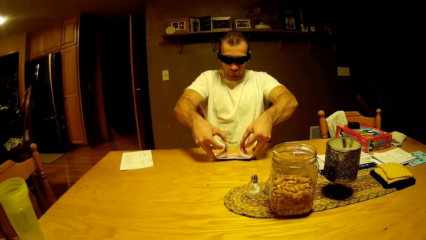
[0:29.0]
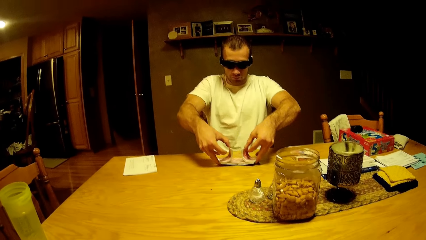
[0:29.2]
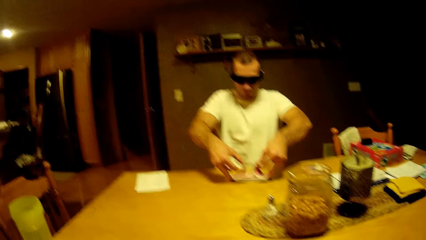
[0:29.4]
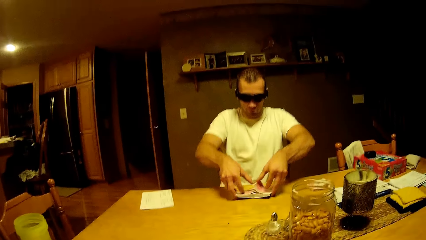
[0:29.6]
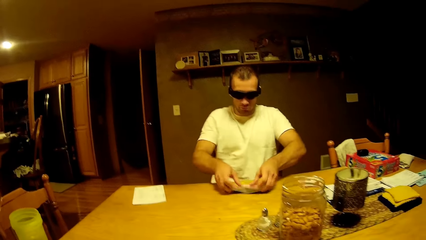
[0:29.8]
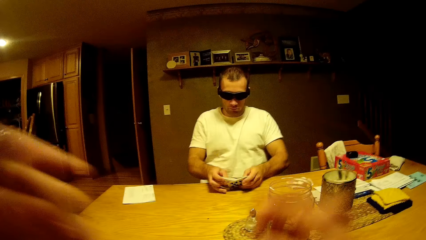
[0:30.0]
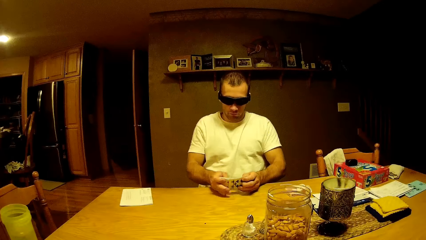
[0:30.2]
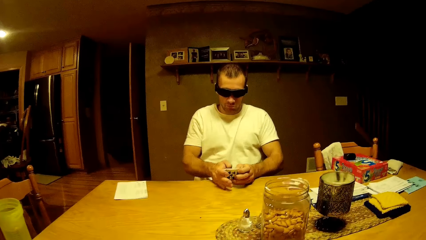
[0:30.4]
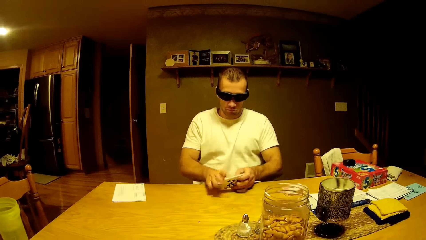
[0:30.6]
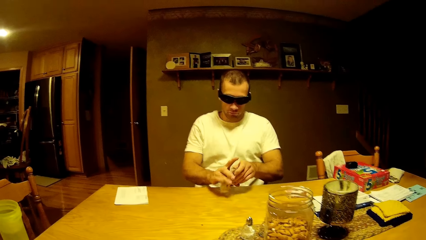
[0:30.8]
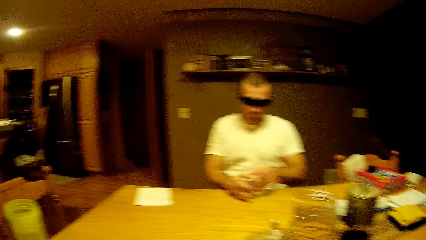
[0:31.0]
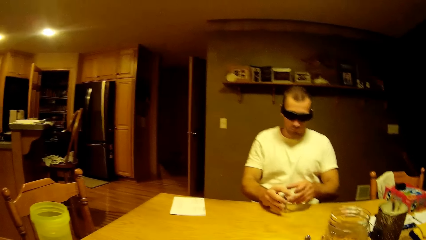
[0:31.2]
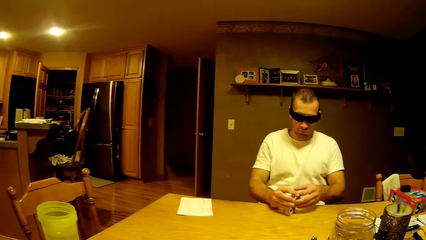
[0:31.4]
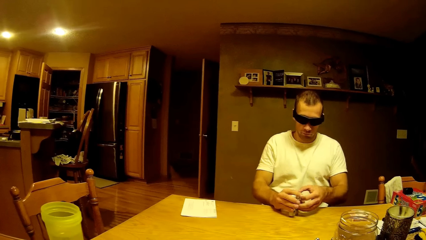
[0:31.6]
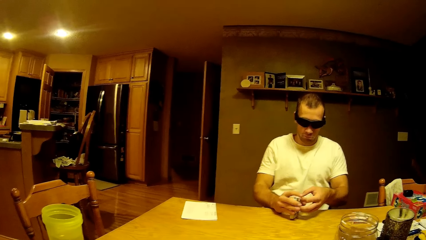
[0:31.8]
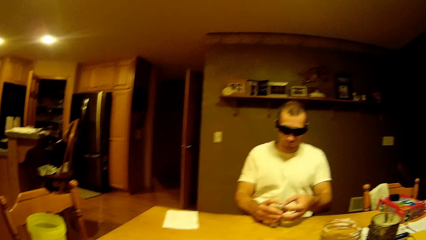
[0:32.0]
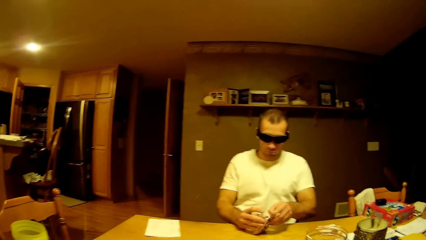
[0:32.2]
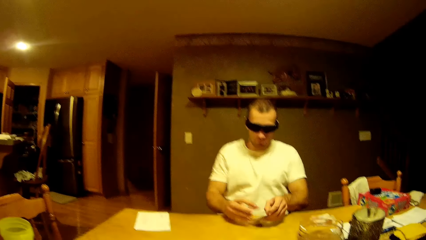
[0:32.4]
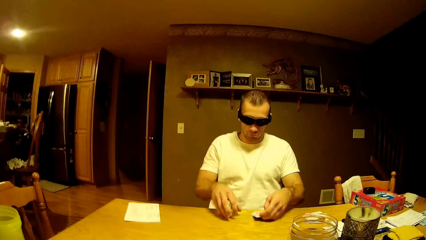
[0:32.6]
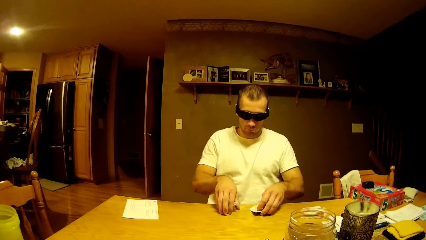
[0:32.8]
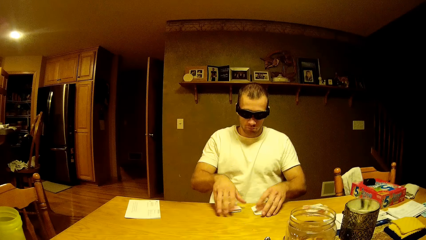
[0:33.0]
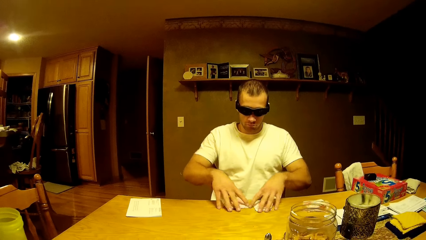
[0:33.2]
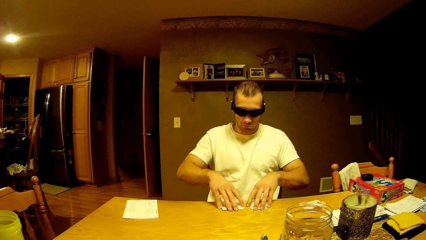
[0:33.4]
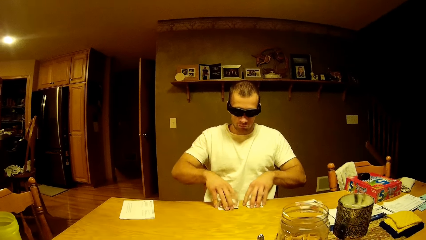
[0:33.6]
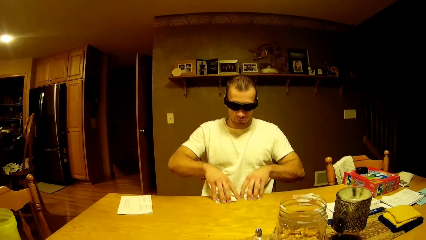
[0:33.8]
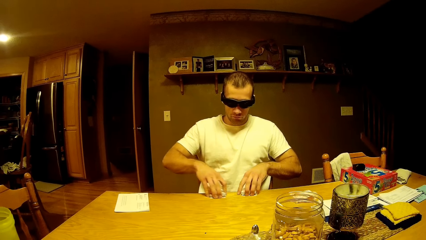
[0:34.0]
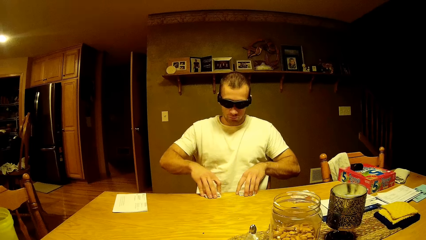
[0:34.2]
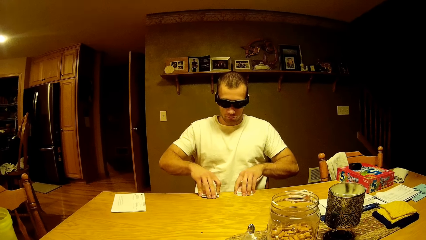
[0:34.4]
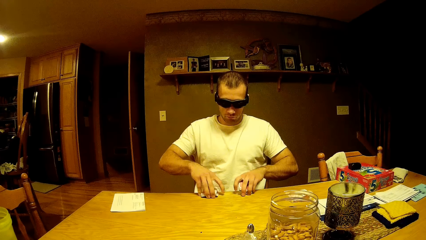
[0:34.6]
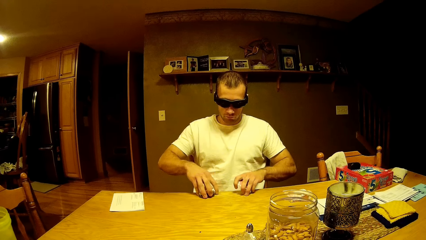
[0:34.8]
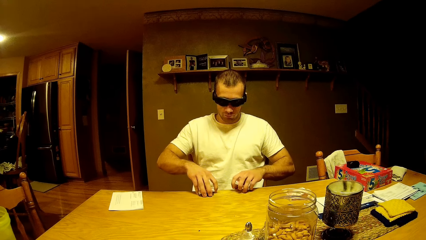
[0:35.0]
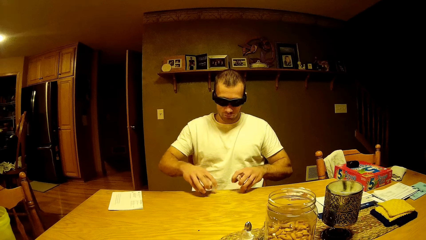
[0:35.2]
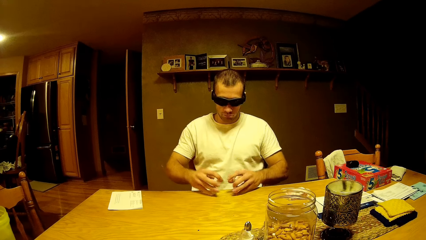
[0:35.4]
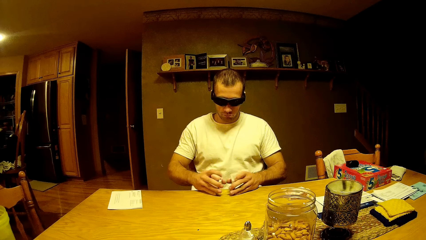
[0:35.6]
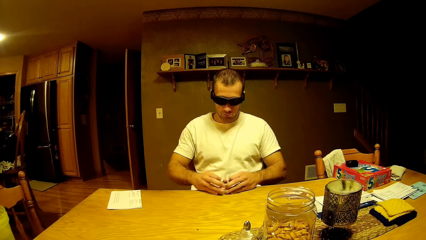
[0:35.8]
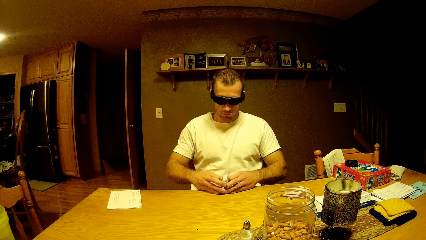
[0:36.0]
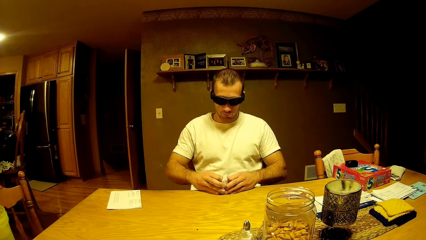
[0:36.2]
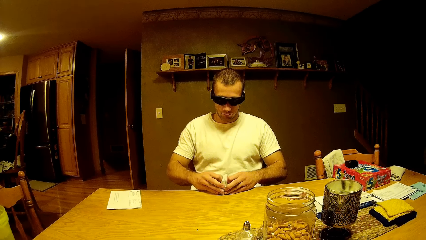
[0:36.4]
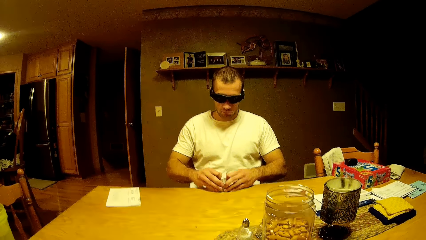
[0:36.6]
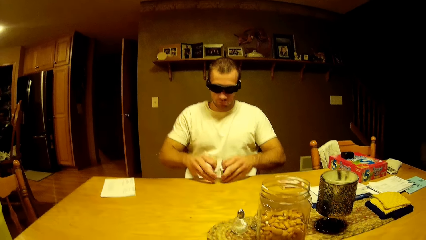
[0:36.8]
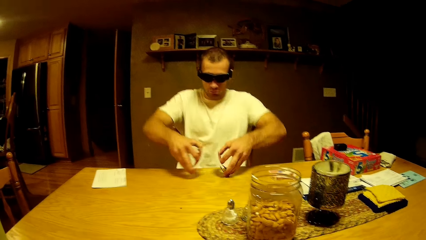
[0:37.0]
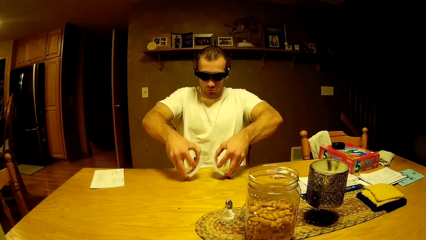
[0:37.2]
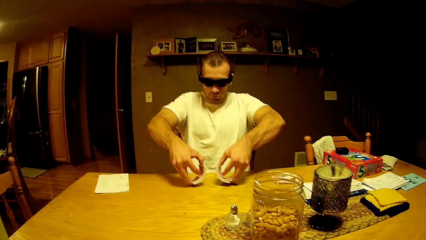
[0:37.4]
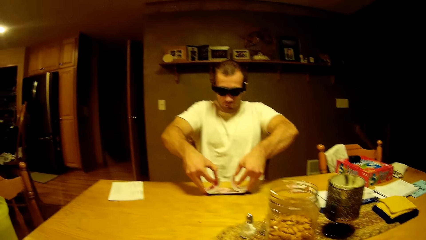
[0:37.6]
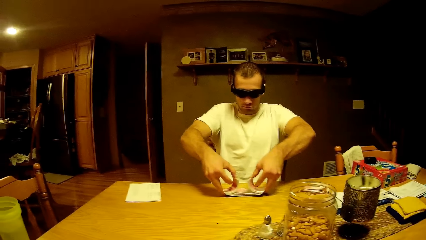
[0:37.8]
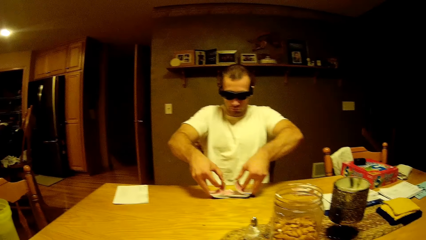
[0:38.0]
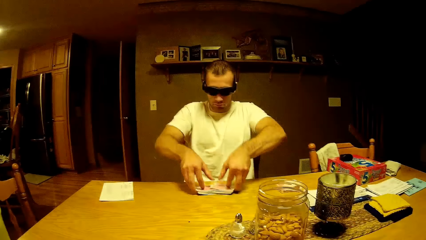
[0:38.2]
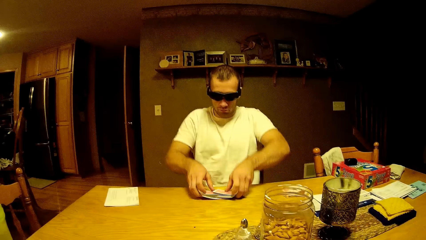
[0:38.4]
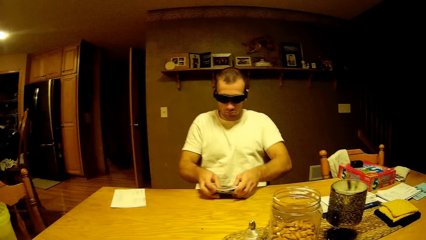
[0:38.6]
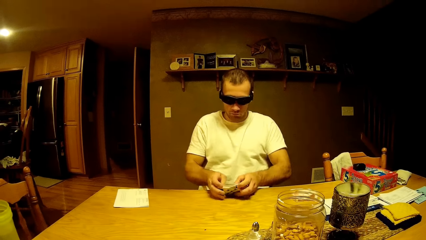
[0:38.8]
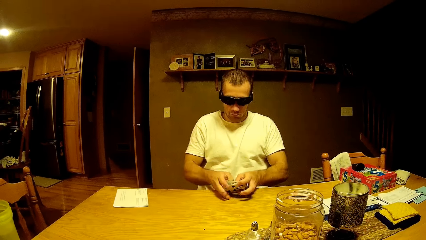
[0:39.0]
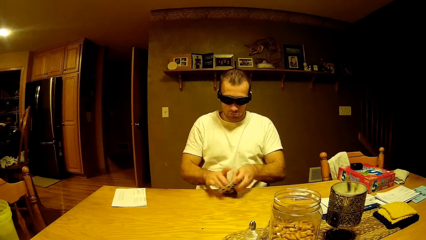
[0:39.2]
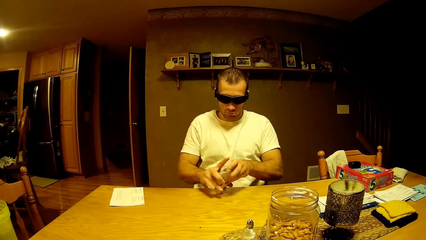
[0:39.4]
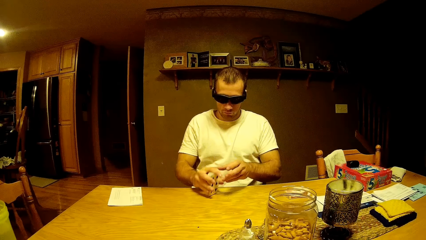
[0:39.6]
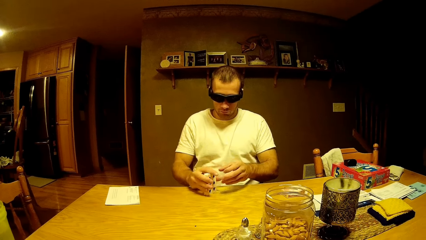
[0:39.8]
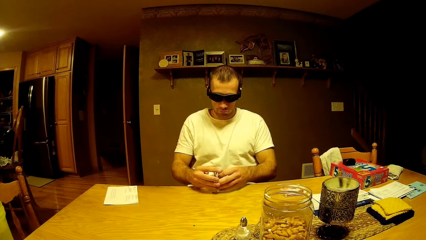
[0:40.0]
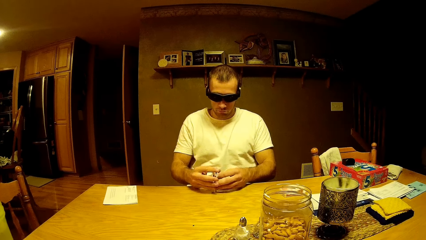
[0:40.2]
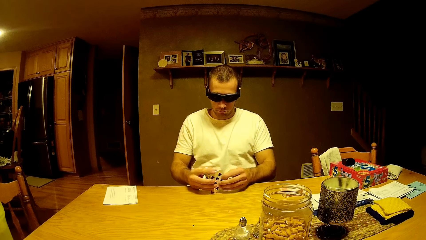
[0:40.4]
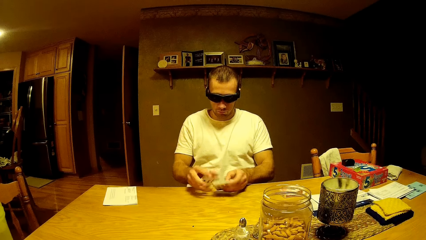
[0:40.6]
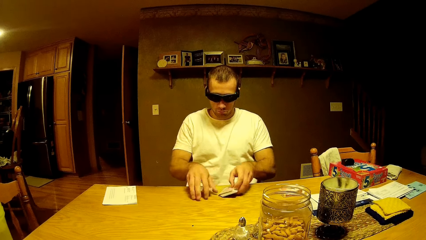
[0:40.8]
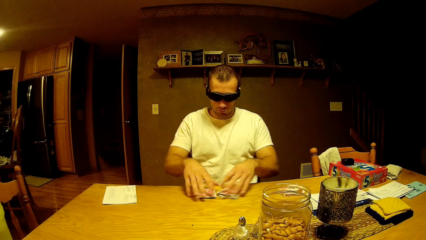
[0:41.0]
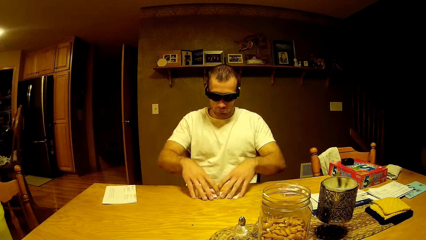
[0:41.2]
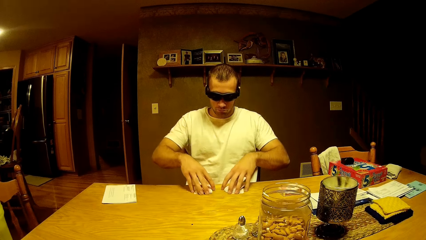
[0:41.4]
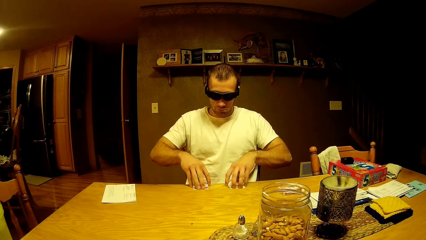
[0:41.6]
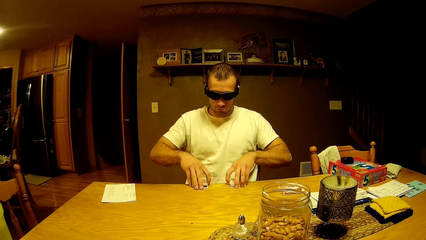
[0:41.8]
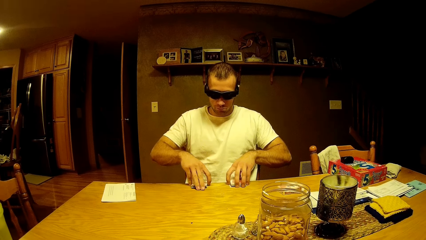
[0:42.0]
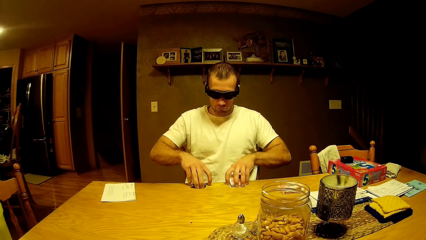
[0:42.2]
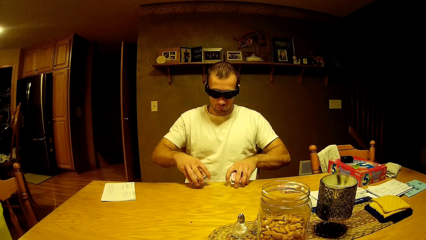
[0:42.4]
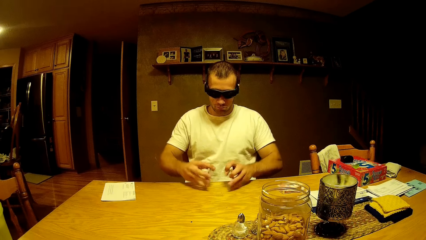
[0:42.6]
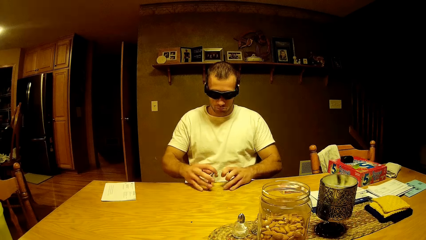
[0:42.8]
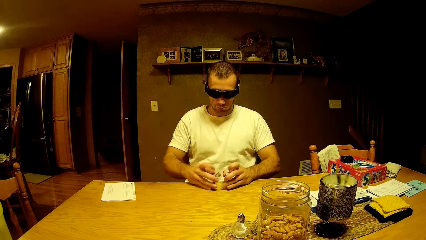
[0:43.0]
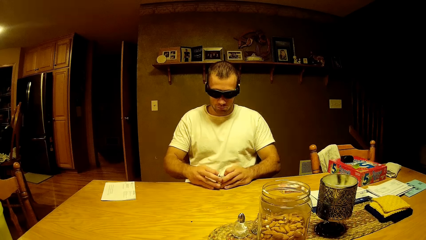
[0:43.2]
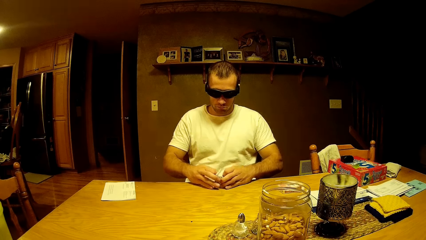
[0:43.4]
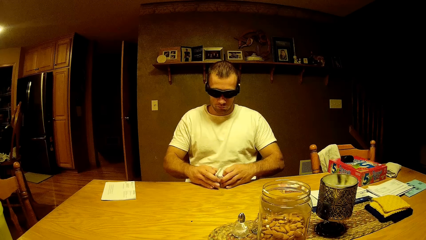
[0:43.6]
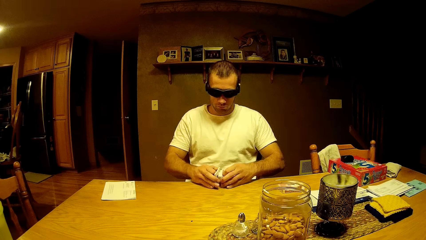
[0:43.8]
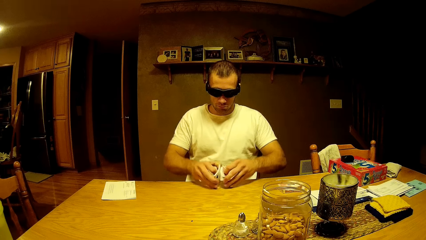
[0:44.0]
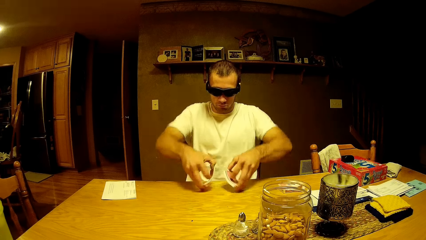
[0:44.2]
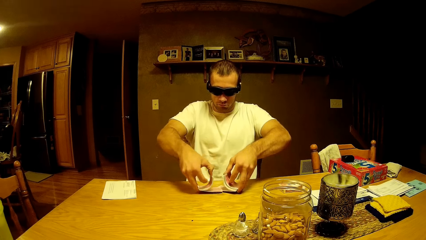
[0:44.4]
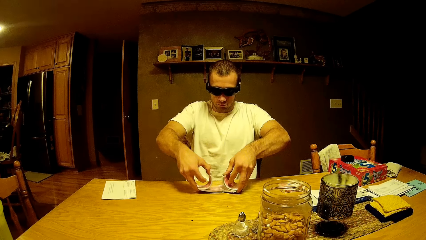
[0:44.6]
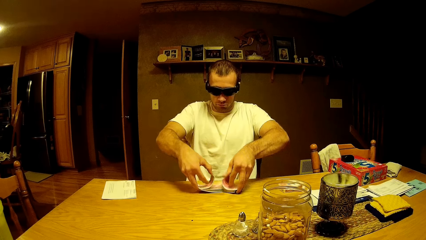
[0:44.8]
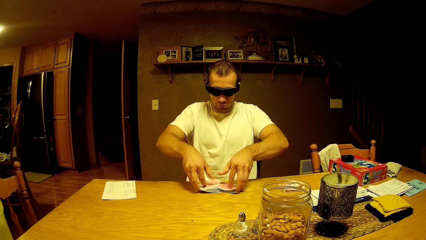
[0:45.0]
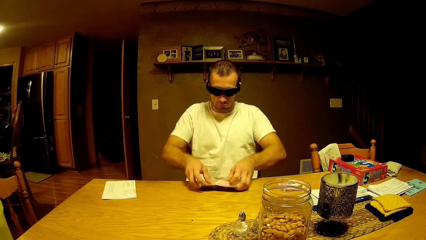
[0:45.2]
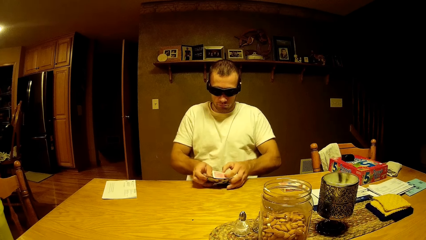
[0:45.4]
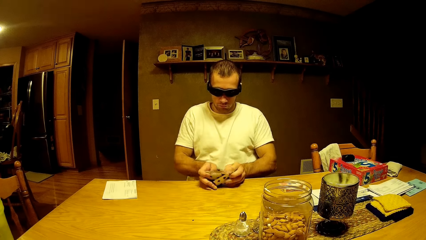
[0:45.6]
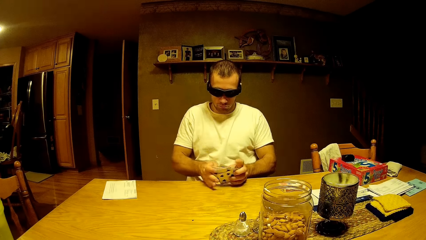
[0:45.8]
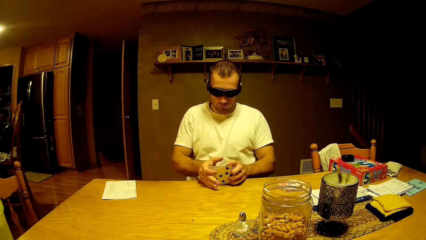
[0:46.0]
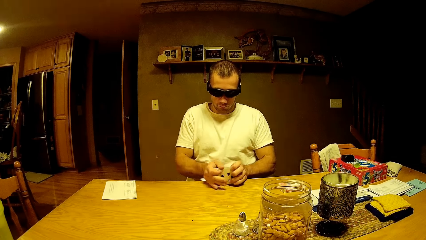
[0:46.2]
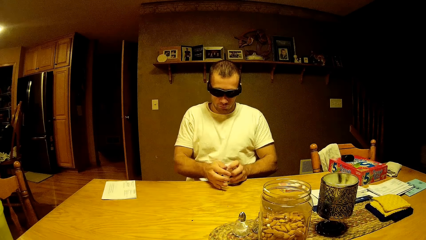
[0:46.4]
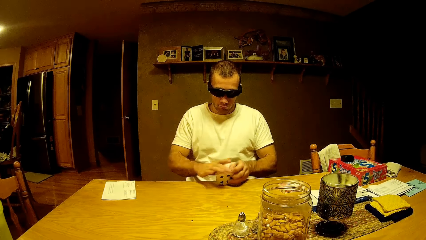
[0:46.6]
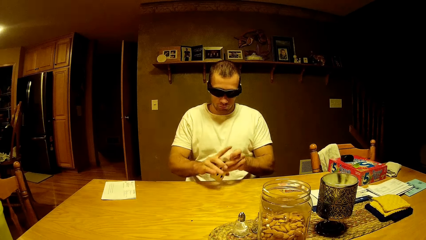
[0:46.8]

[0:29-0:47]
The man shuffles cards on the table. The camera wearer puts his hands down. The man picks cards from the table, transfers the cards to his left hand, divides the cards and drops the cards on the table. He picks the cards from the table and shuffles the cards on the table. He picks the cards from the table, moves the cards to his left hand, hits the cards on the table, divides the cards and drops the cards on the table. He picks the cards from the table, puts the cards together and shuffles the cards on the table. He picks the cards from the table.
